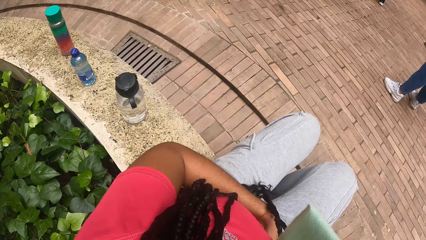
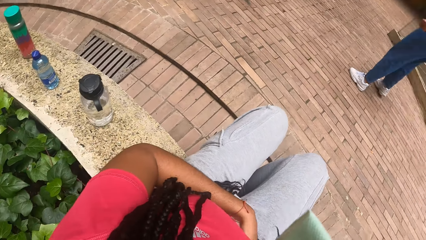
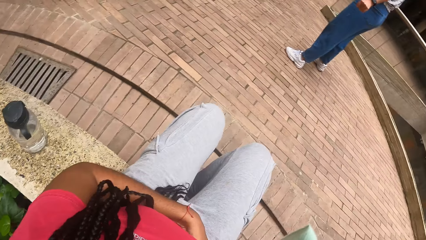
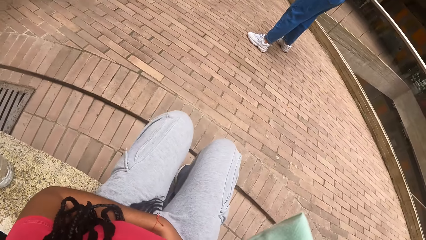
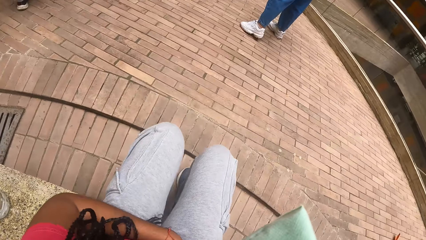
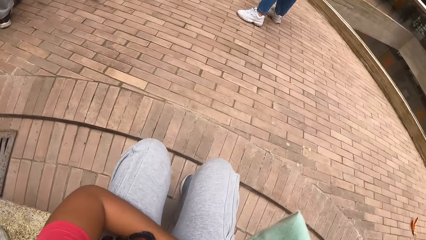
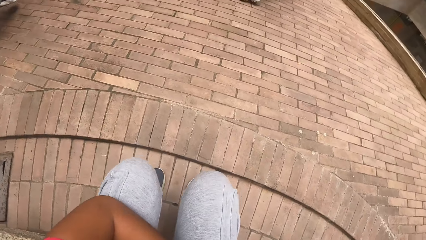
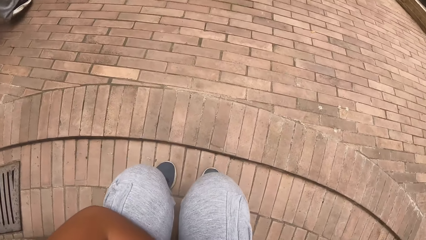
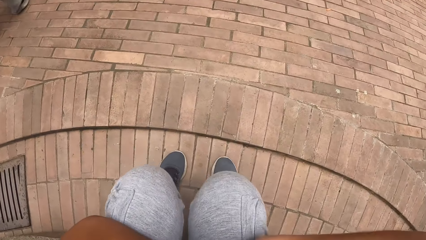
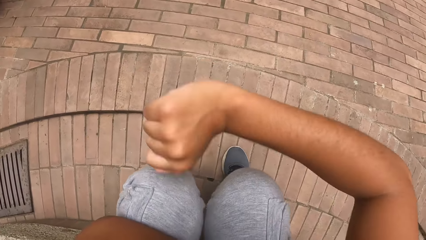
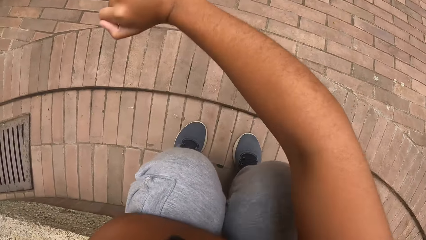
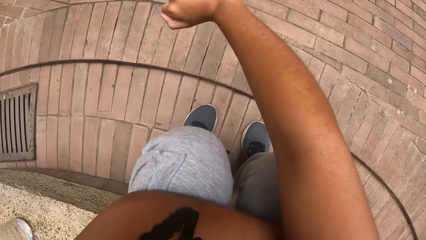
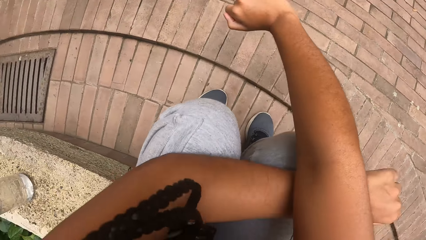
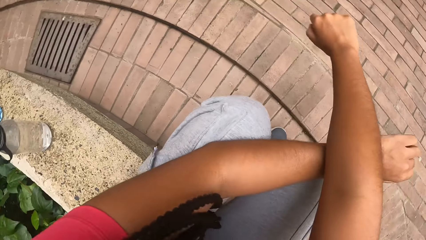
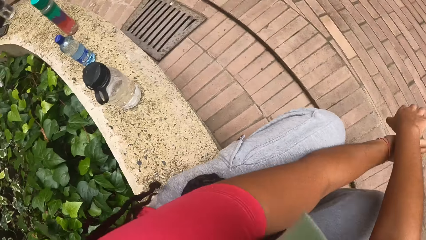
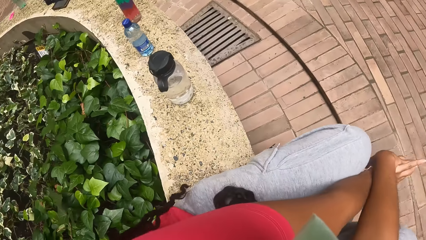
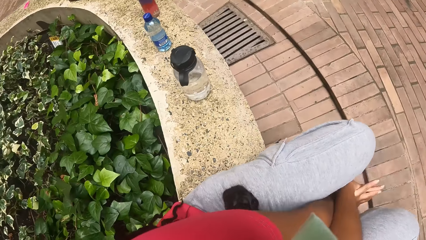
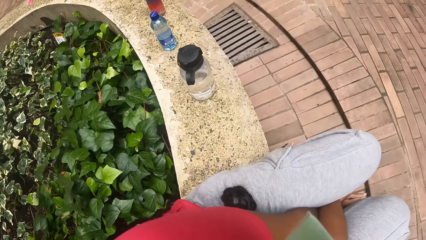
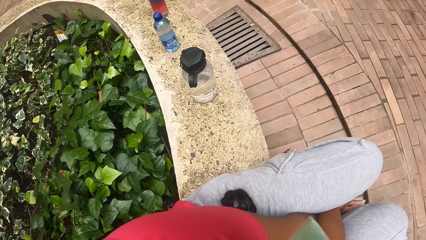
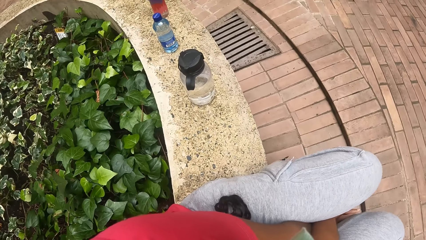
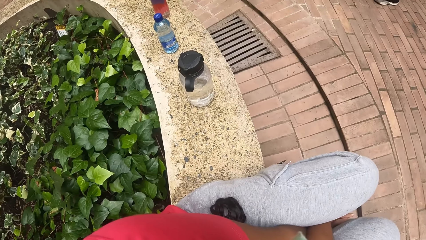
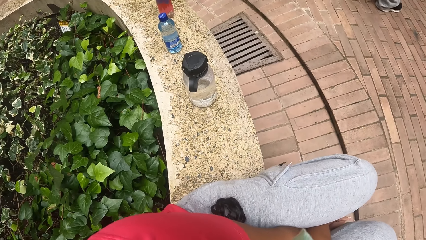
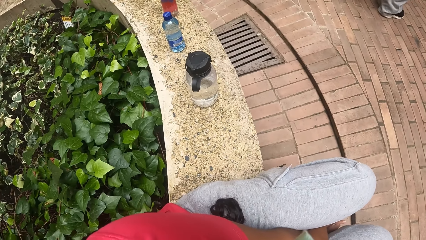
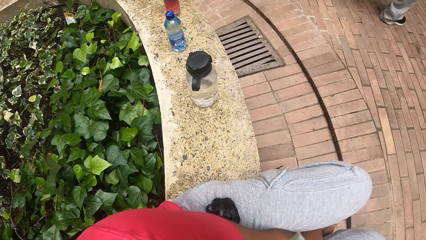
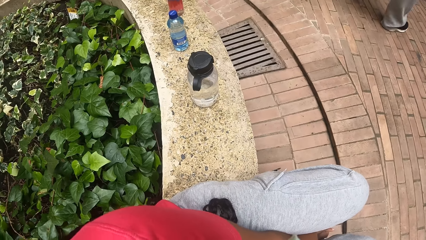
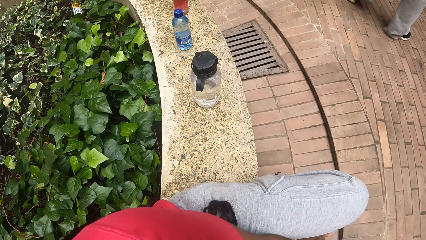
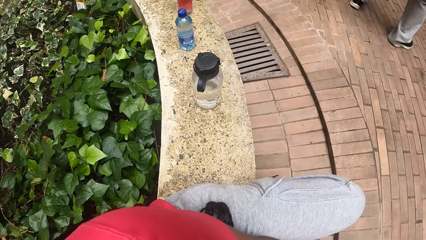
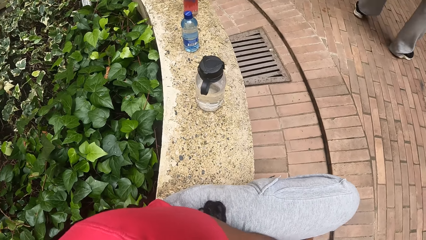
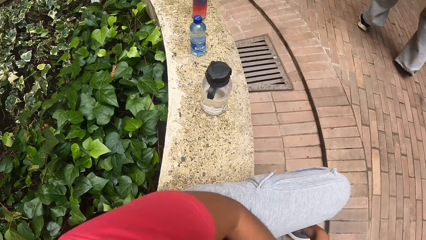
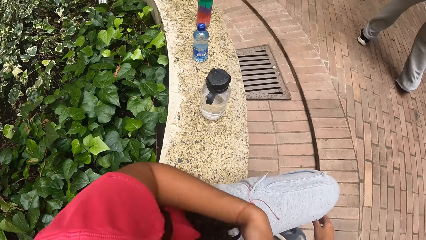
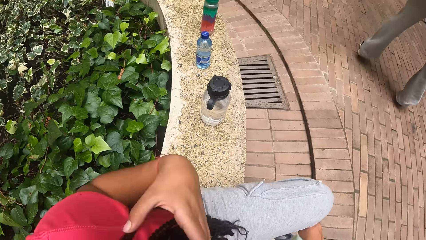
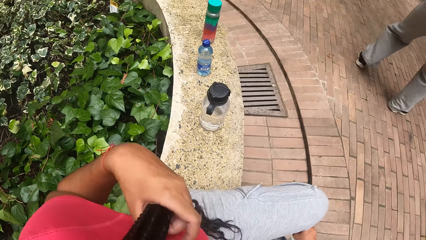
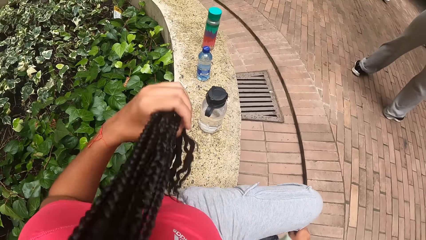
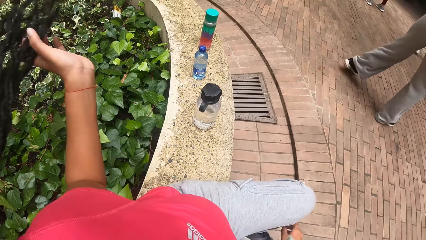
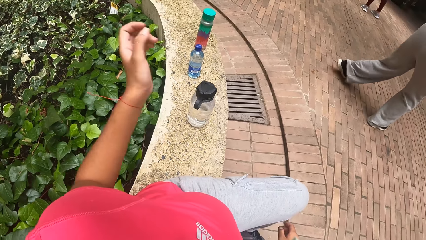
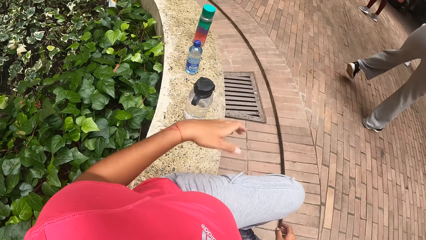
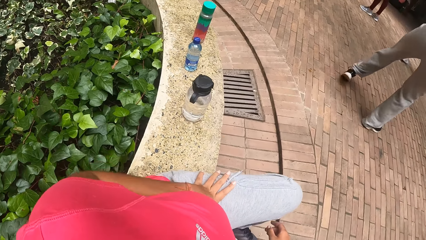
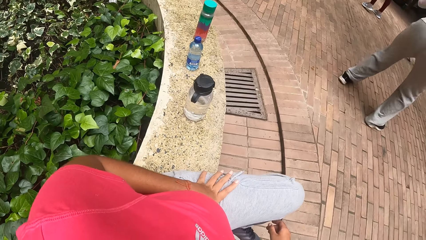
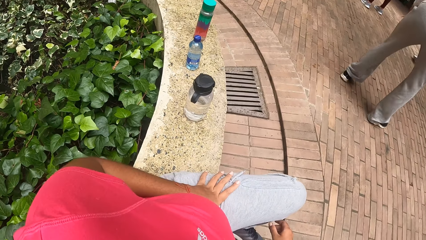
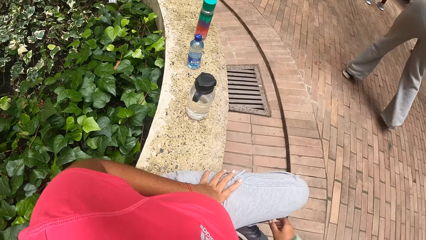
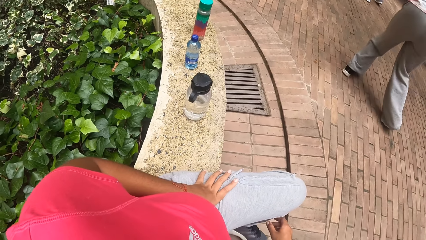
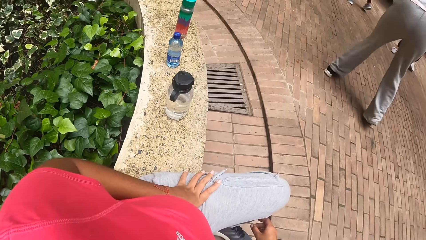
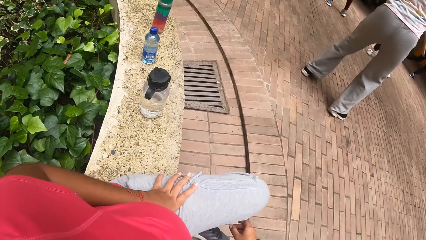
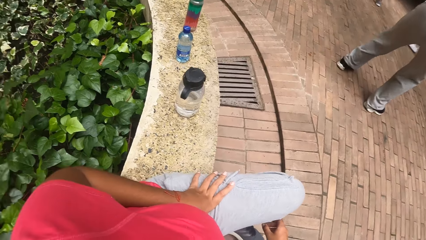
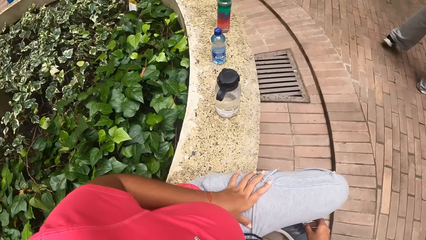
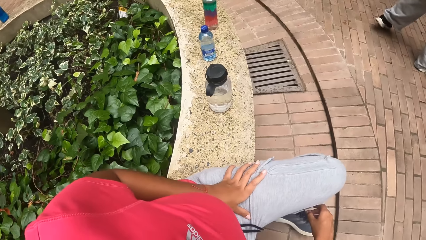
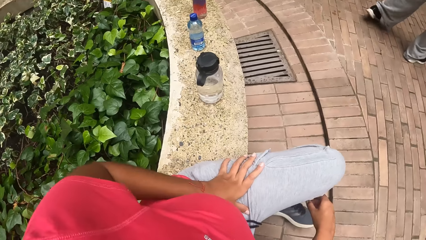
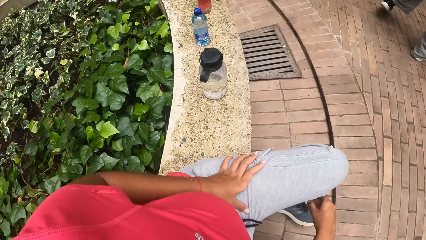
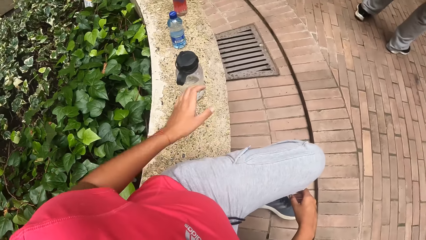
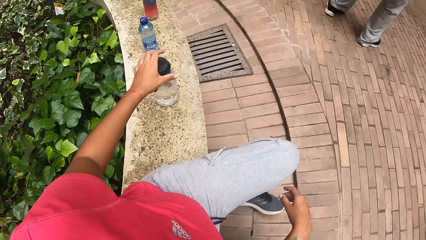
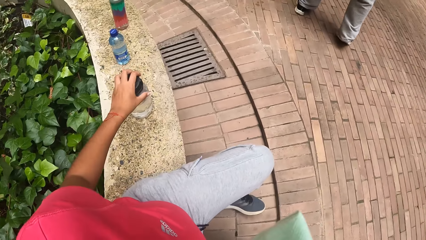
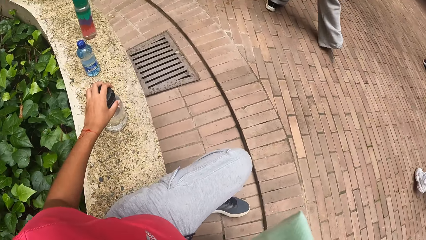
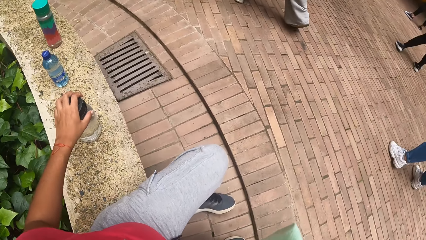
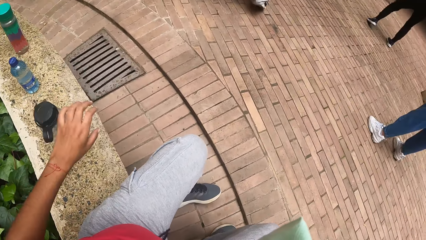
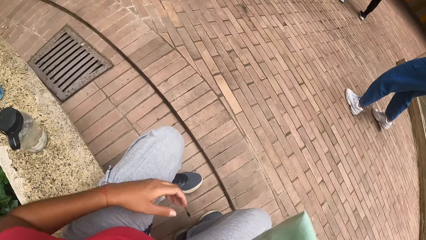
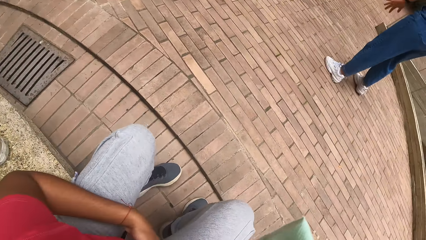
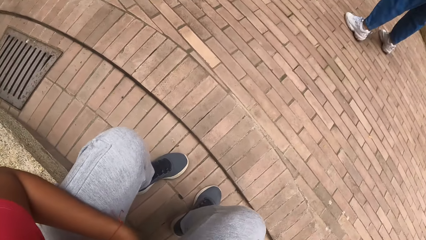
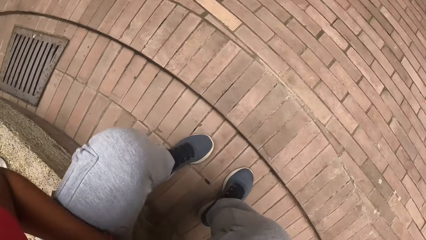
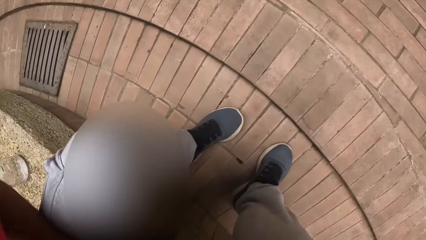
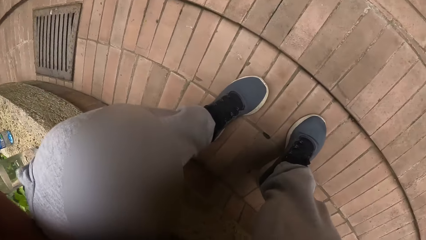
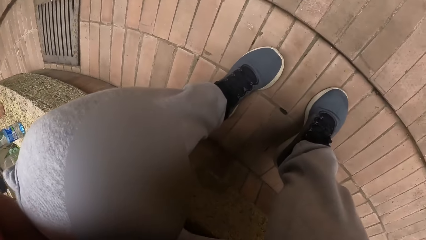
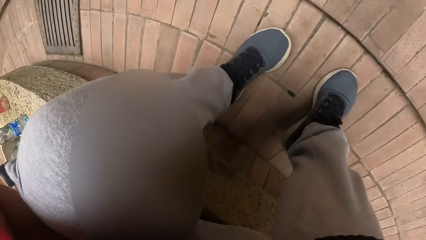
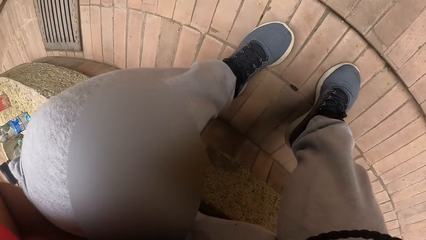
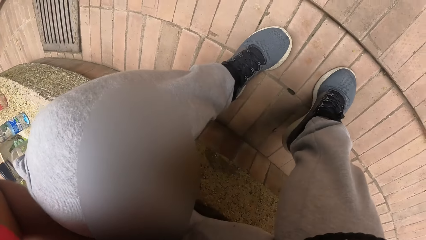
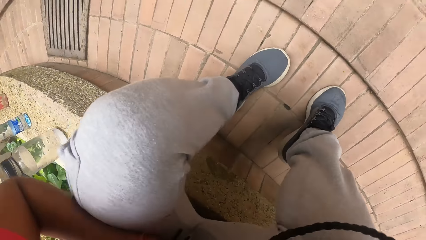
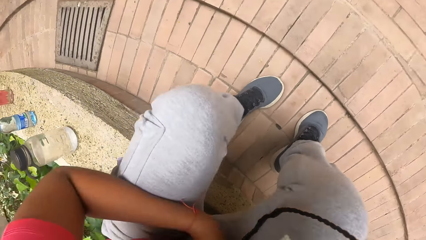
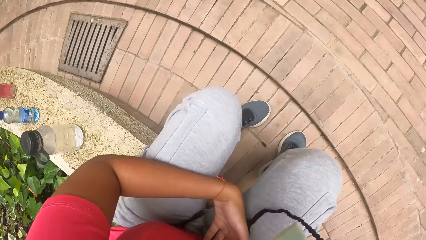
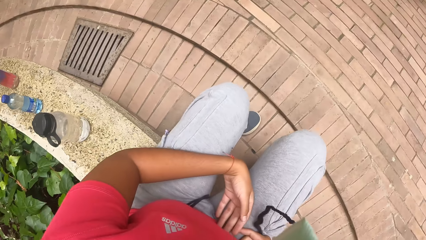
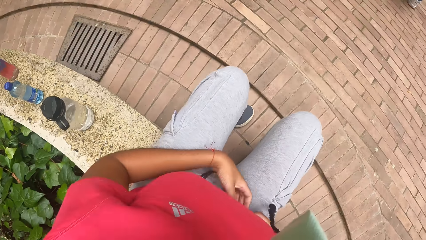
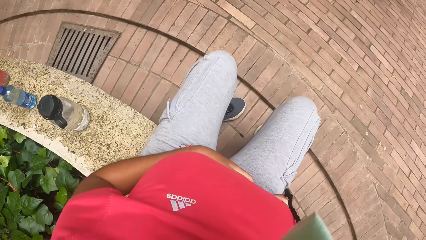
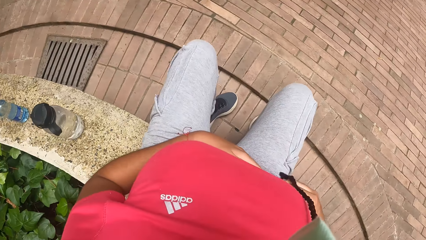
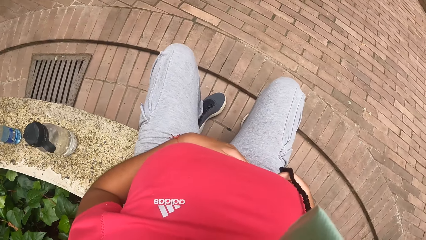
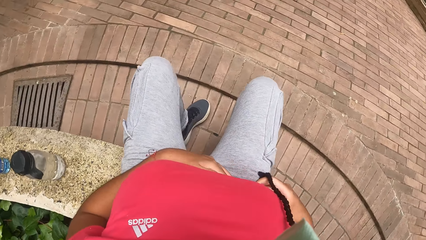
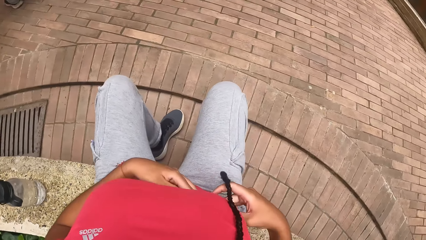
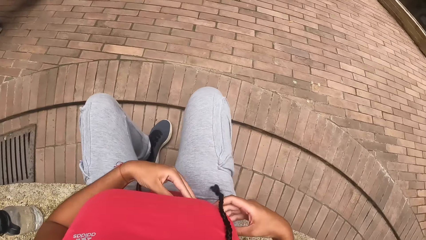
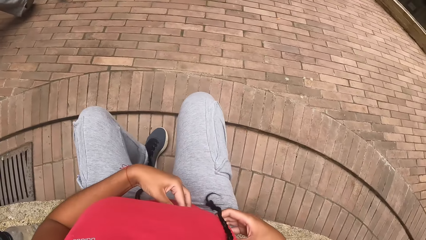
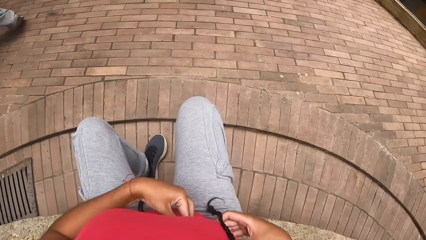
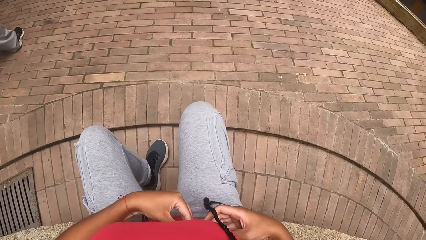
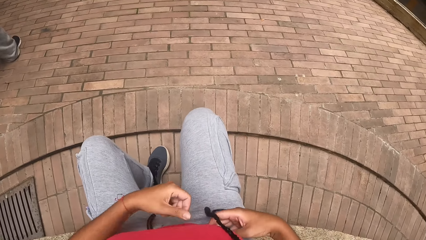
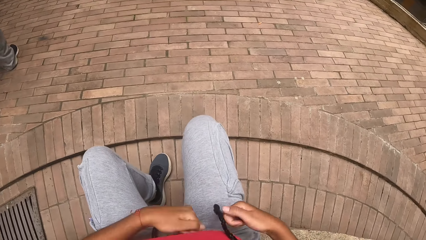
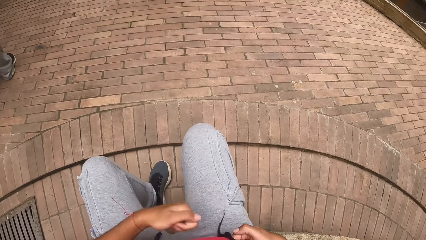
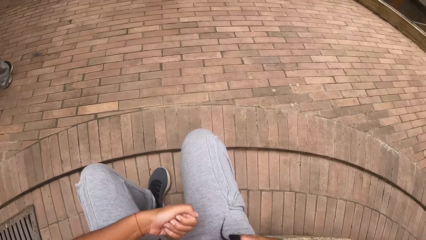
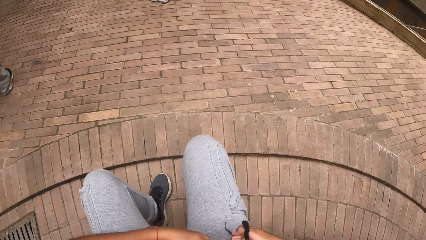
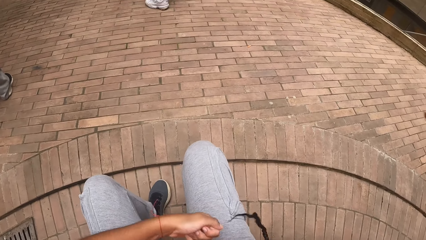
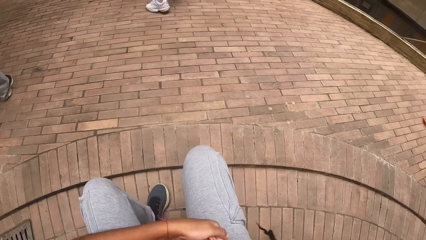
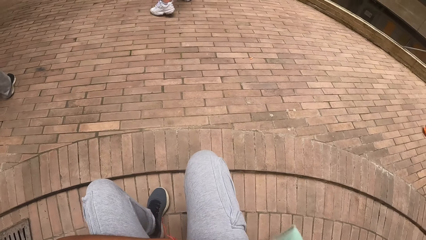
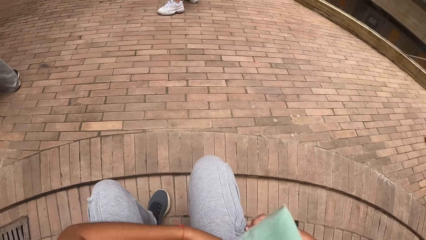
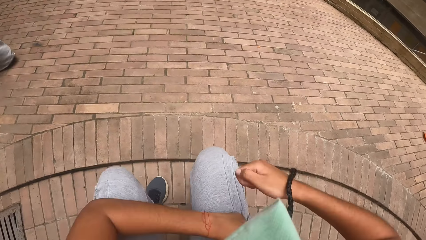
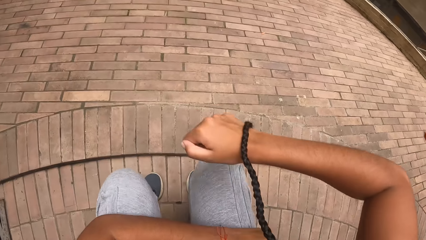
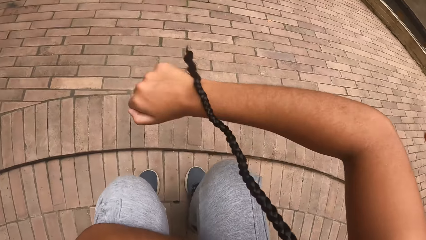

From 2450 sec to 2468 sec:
The camera wearer touches her stomach. She stretches her hands. She pulls back her hair with her left hand. She flips her hair. She touches the thighs. She touches a water bottle on a pavement or cemented block with her left hand. She stares at the shoes. She touches the stomach. She pounds on her stomach with her hands.
